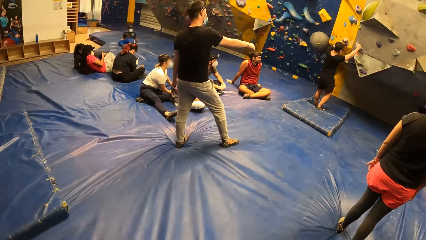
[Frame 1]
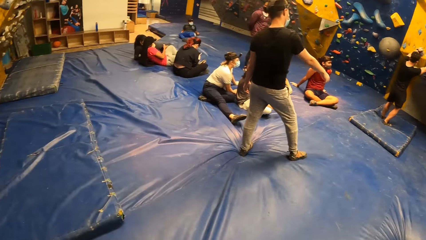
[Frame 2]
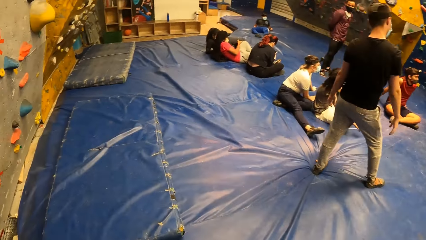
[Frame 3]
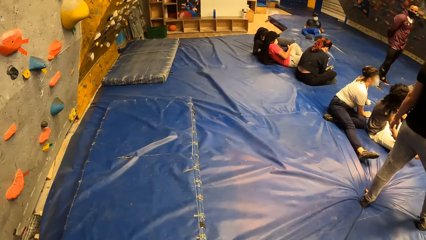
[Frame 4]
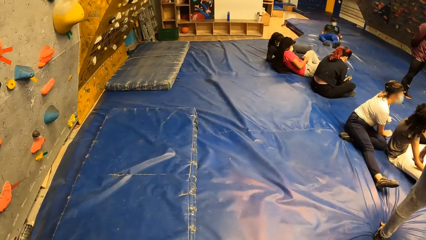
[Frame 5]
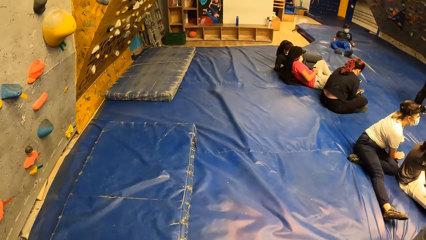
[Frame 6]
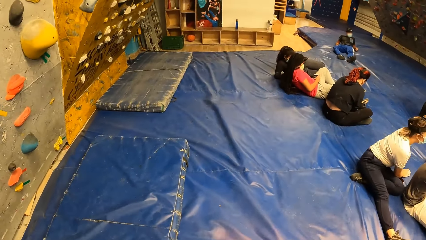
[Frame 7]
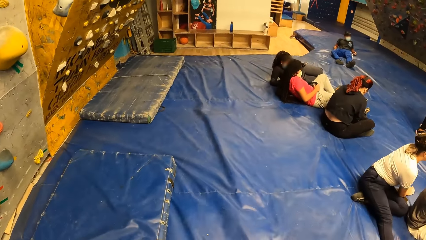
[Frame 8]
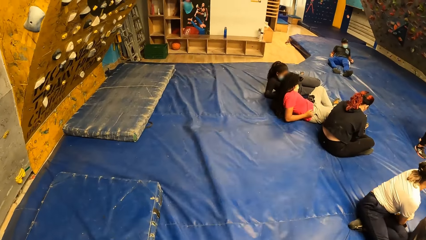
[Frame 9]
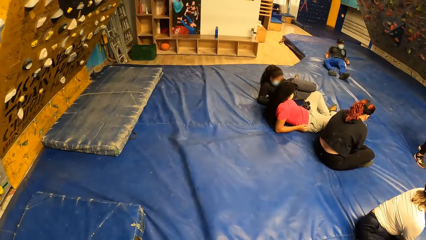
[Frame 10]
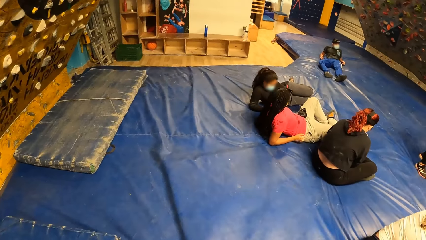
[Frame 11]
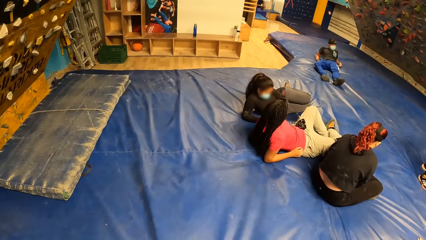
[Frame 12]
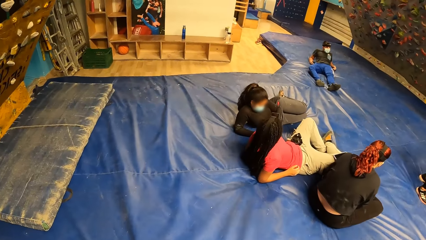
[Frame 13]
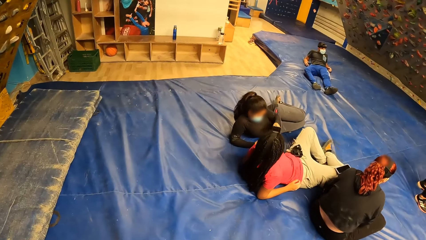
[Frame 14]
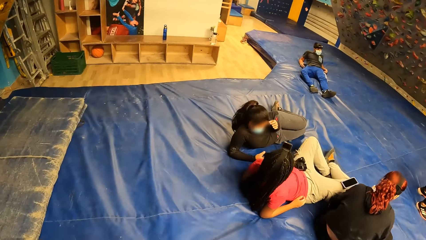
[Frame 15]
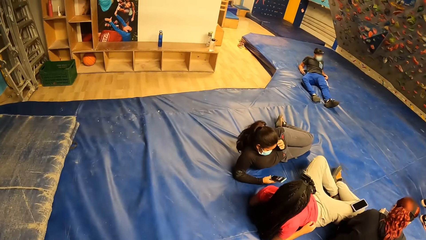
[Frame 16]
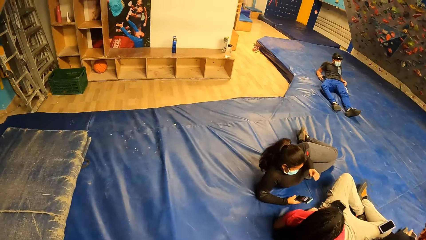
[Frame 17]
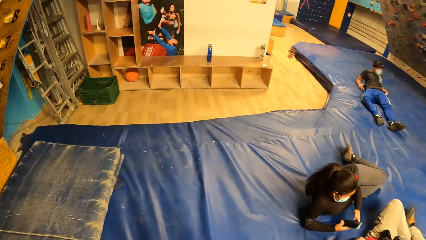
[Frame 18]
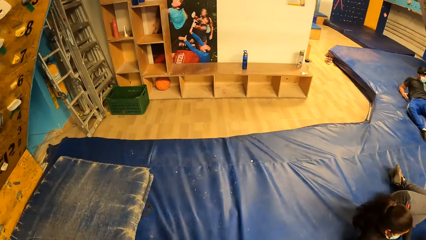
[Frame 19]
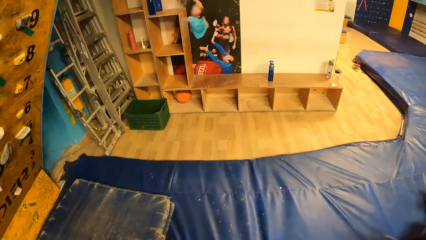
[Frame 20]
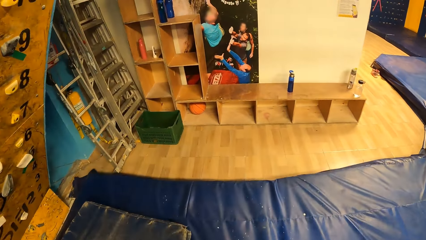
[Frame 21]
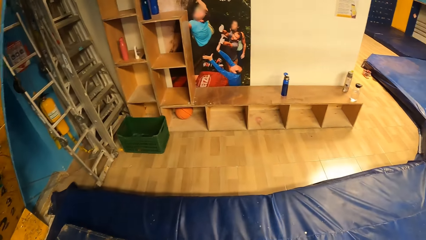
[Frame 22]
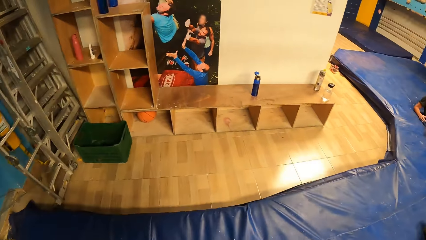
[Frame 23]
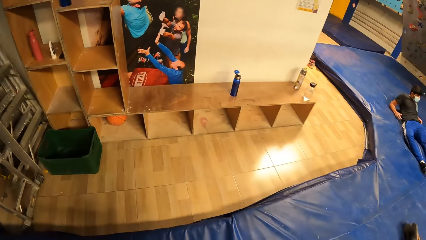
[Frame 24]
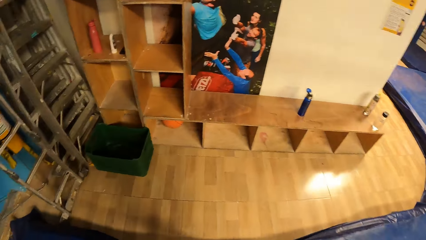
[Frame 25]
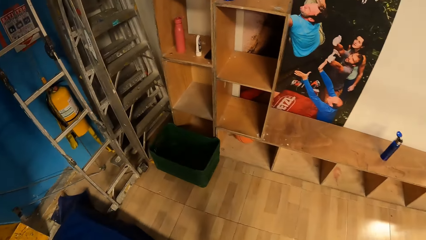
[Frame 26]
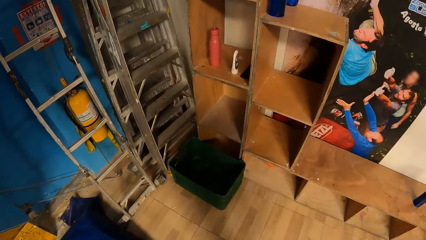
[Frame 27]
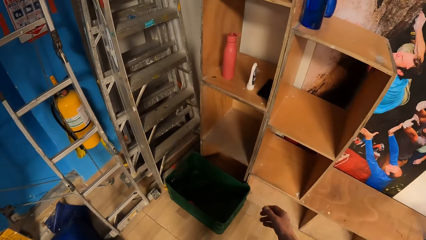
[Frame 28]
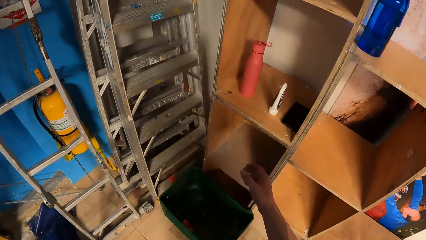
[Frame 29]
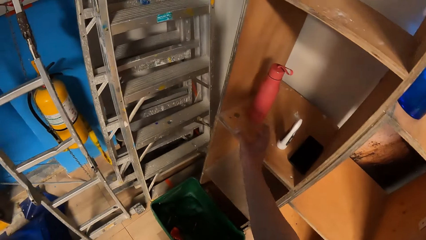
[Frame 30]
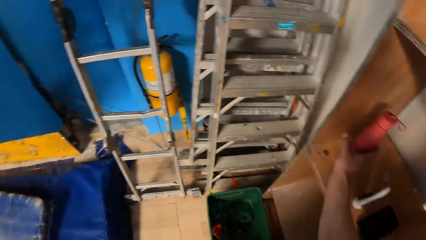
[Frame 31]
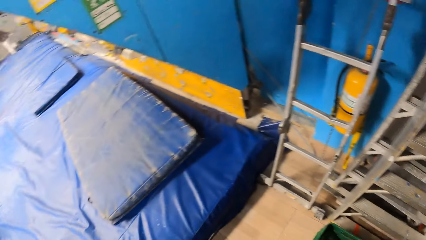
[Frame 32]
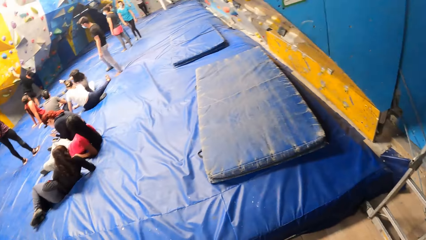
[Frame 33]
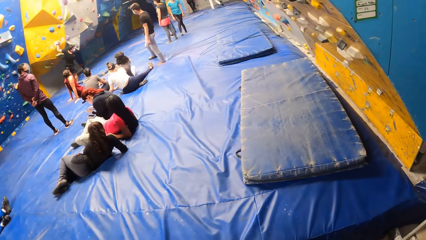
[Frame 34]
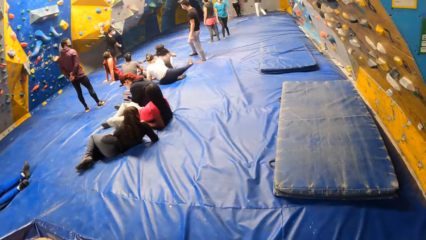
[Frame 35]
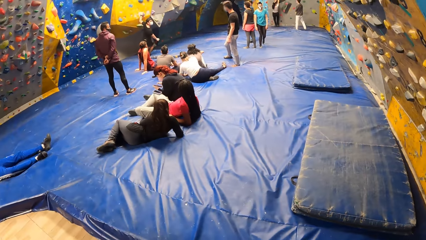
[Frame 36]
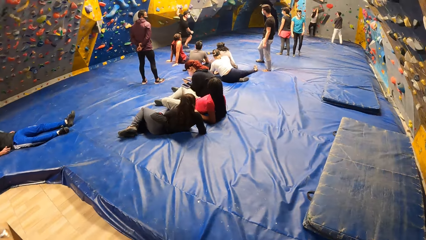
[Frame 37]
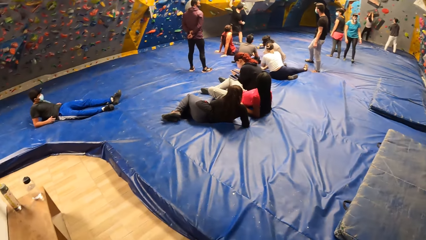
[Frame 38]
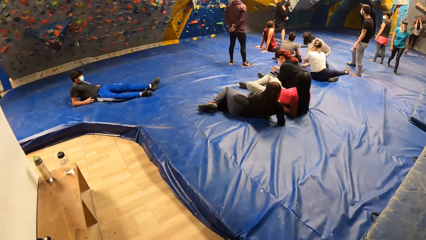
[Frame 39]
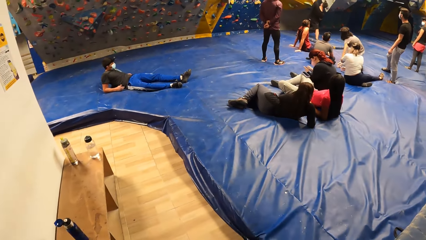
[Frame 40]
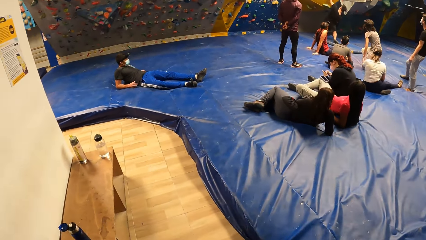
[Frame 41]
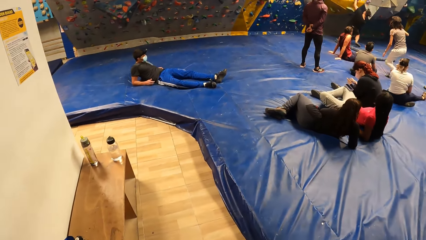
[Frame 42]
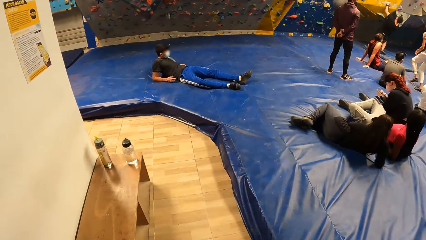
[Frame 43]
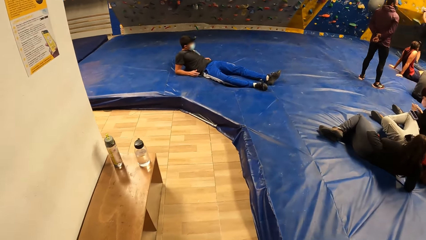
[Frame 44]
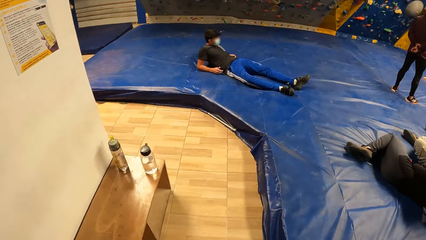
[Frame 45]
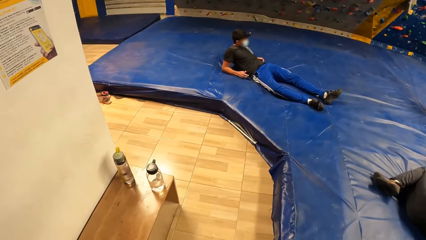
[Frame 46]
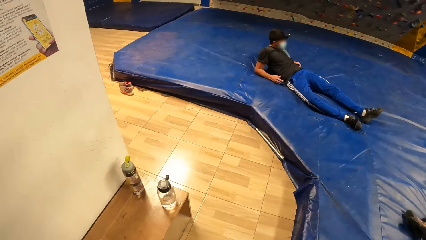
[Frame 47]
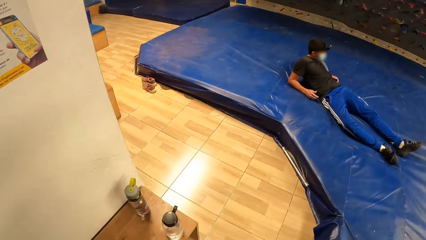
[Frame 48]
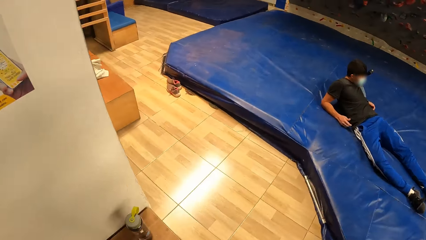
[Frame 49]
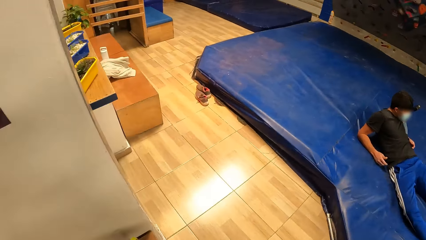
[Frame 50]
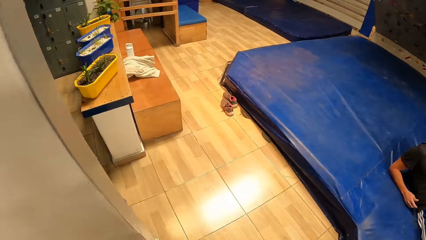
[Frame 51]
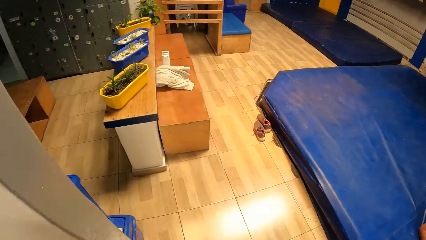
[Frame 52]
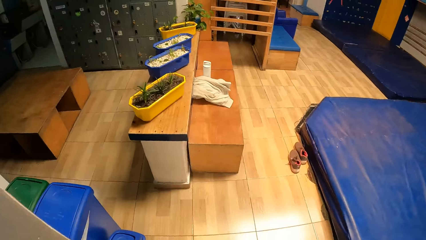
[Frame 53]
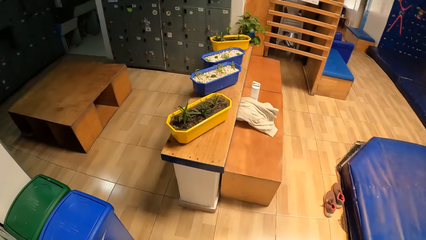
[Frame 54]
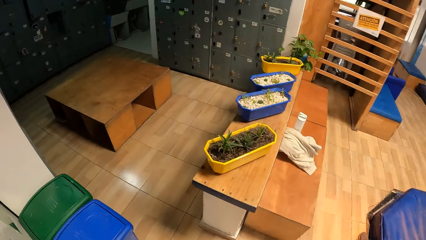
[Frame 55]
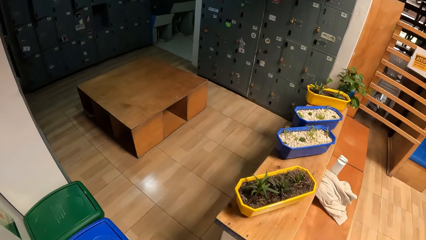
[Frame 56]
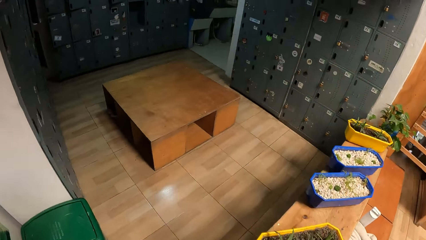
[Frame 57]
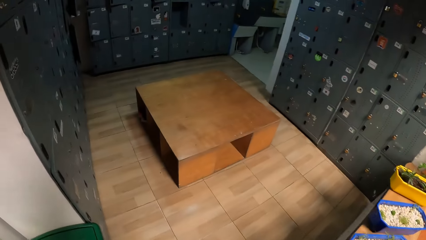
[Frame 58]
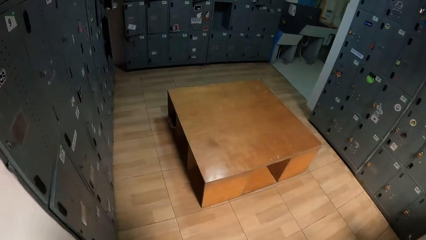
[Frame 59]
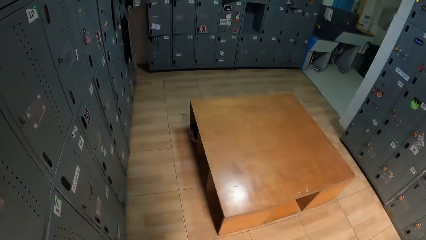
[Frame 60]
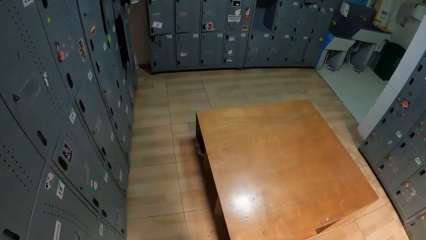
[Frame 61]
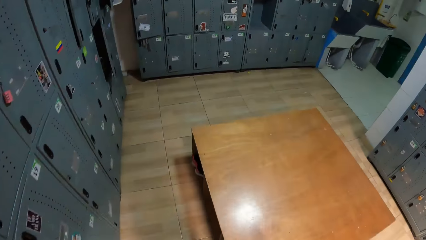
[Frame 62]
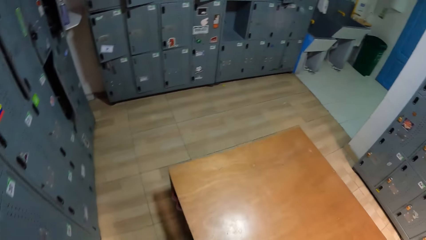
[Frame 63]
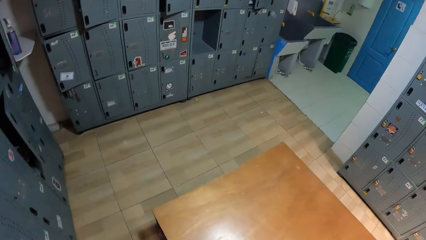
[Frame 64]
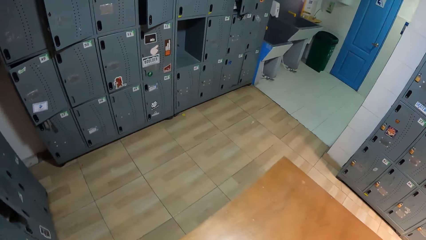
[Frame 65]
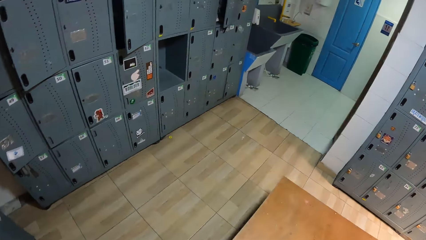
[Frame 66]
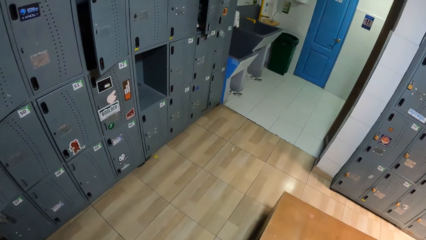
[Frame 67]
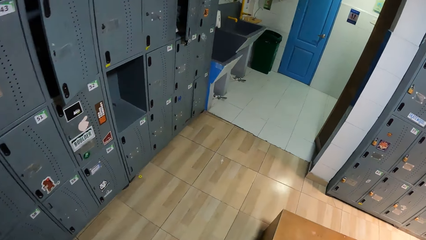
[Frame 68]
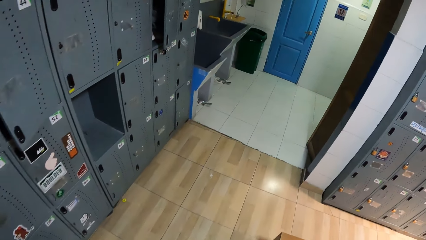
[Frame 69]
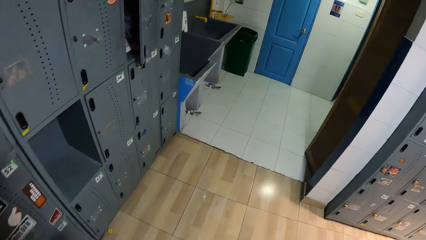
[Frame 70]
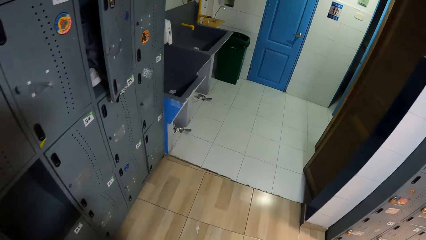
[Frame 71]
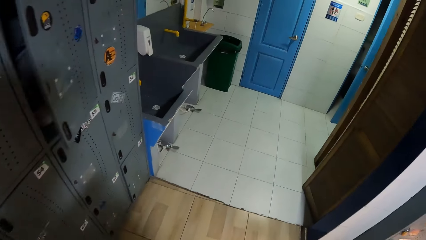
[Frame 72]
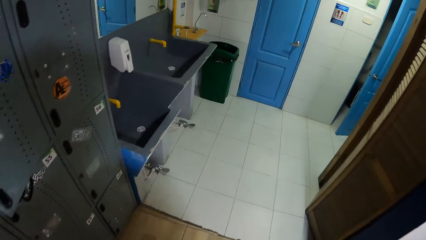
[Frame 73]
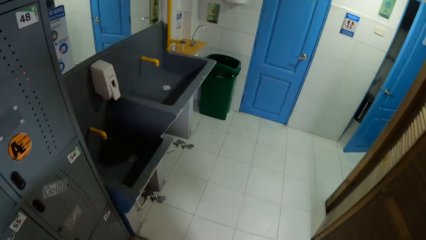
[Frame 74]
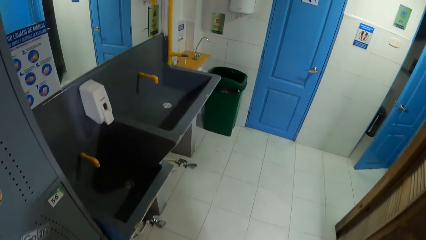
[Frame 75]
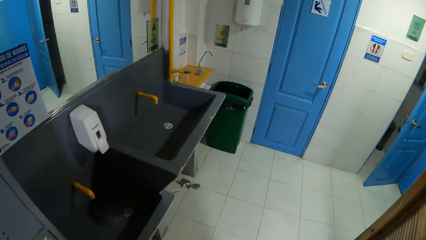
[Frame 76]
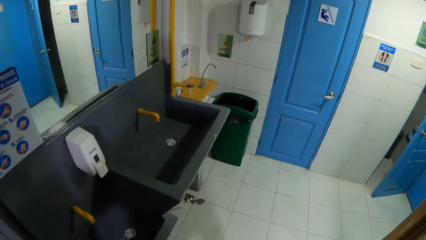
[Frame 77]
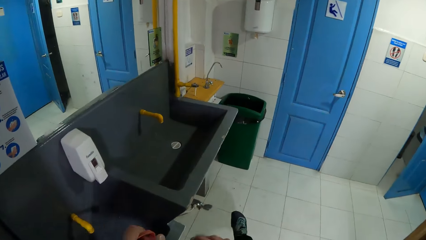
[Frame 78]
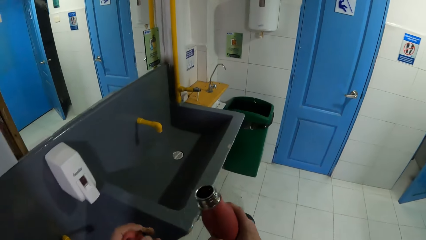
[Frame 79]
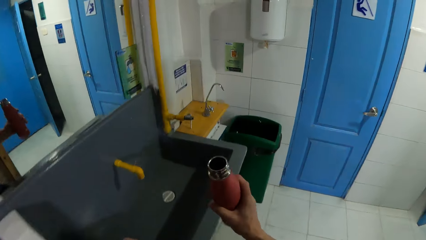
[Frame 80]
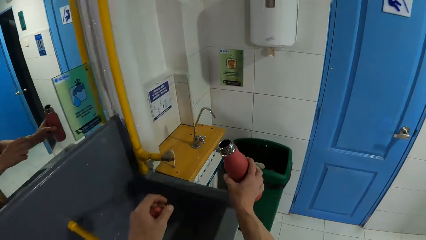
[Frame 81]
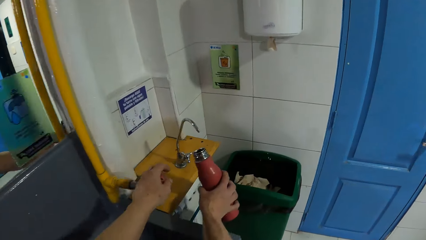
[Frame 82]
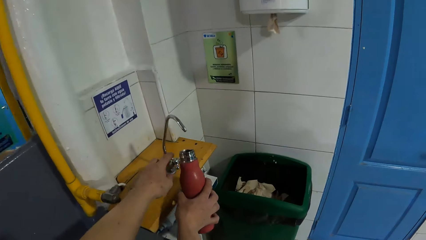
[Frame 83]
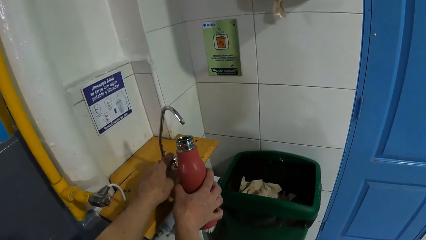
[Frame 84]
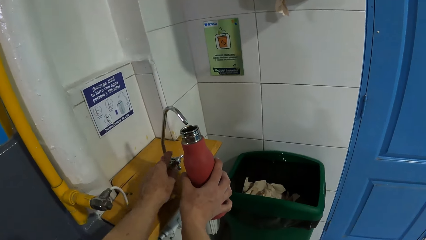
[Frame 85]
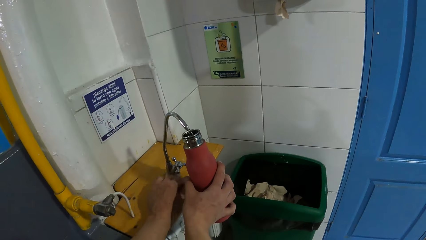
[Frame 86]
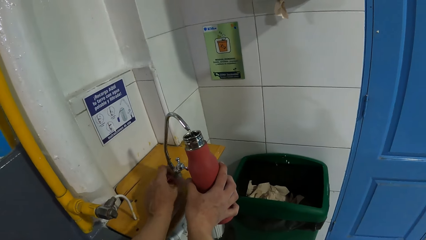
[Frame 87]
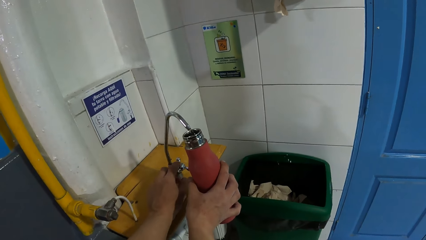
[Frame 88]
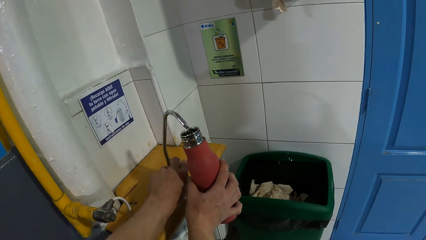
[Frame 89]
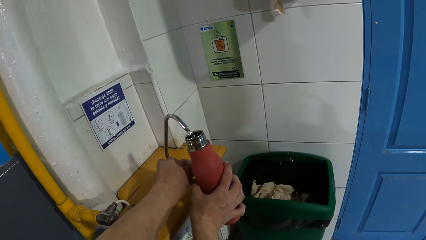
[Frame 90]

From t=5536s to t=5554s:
The camera wearer picks up a water bottle from a shelf with his right hand. He walks. He puts the bottle under a tap with his right hand. He opens the tap with his left hand.
